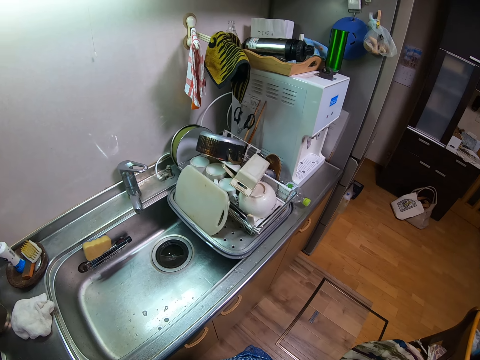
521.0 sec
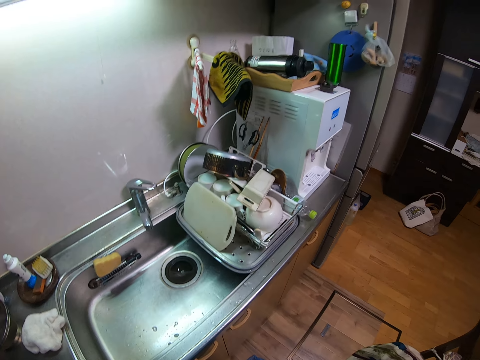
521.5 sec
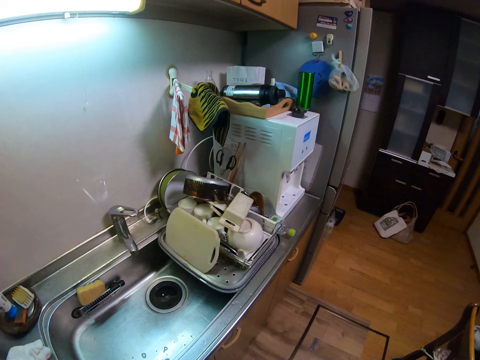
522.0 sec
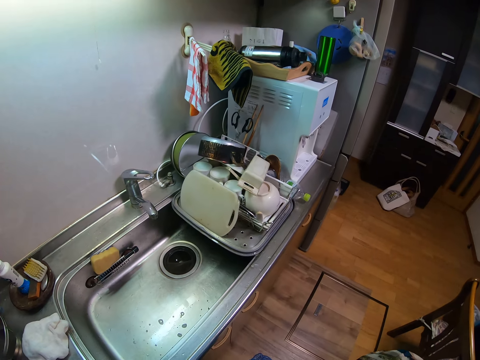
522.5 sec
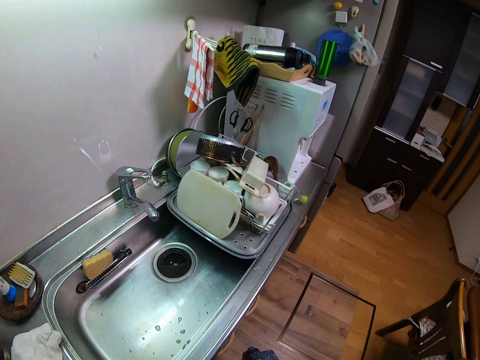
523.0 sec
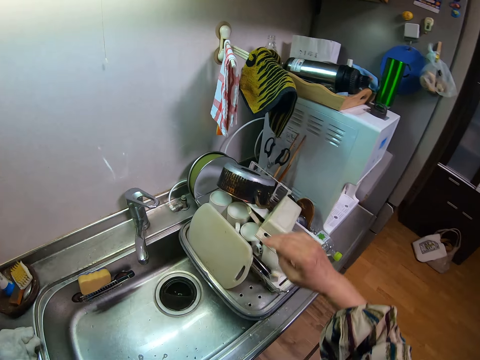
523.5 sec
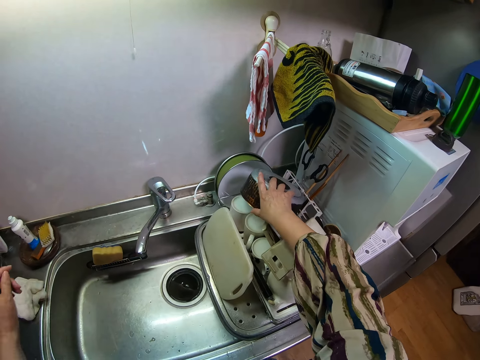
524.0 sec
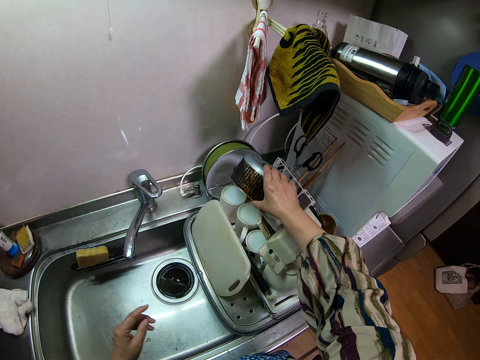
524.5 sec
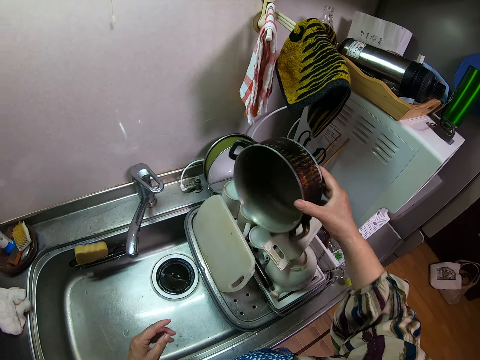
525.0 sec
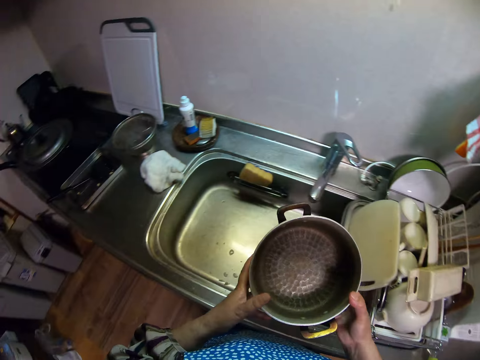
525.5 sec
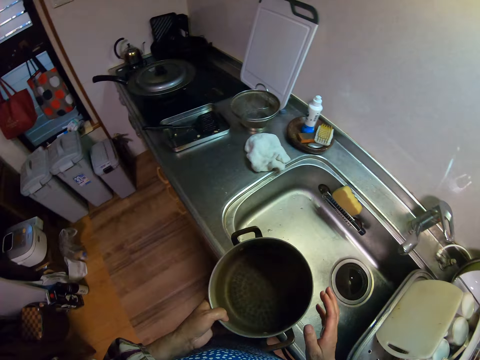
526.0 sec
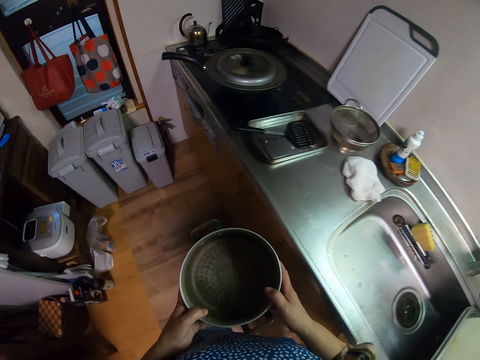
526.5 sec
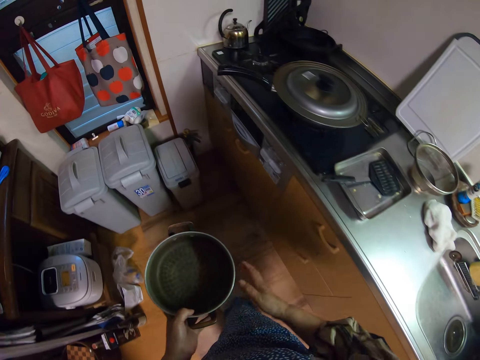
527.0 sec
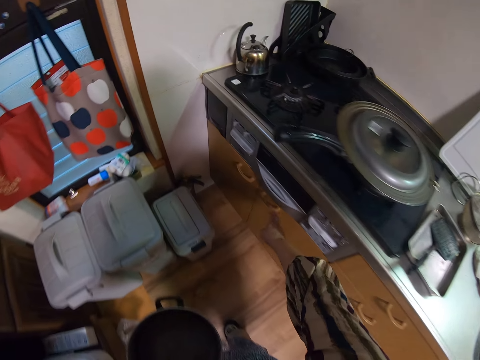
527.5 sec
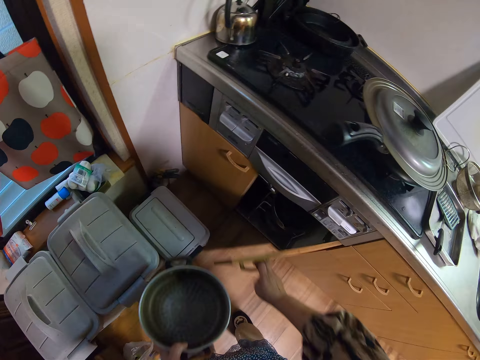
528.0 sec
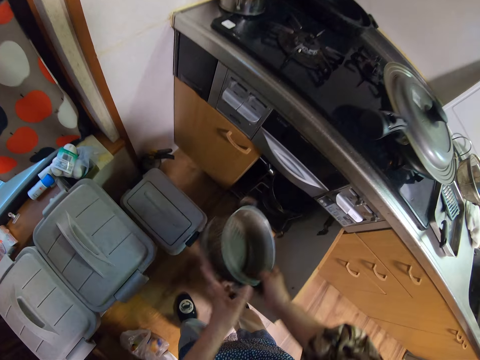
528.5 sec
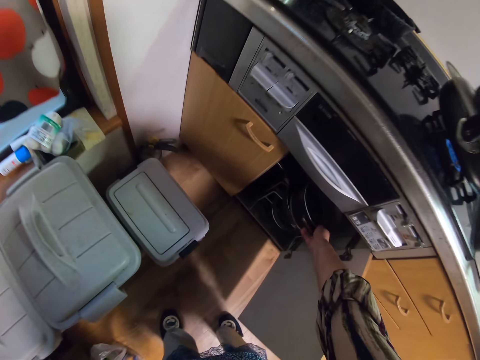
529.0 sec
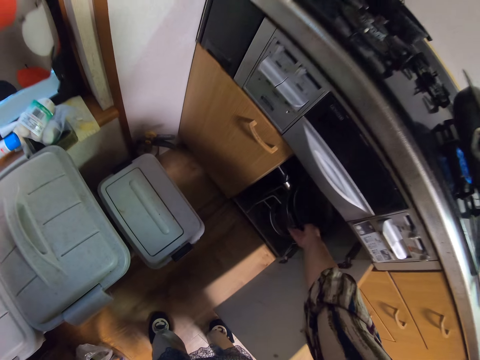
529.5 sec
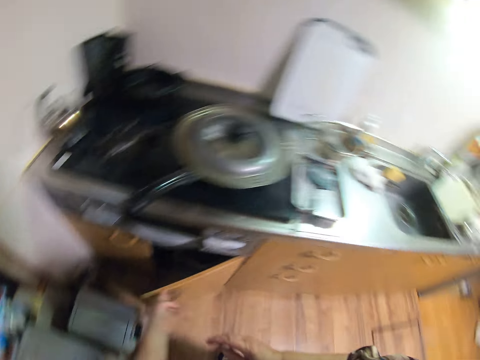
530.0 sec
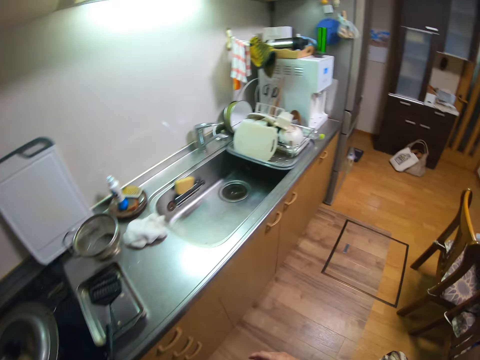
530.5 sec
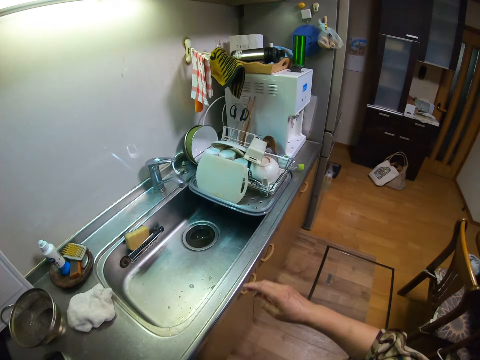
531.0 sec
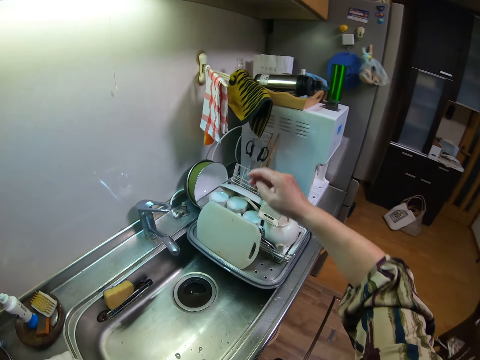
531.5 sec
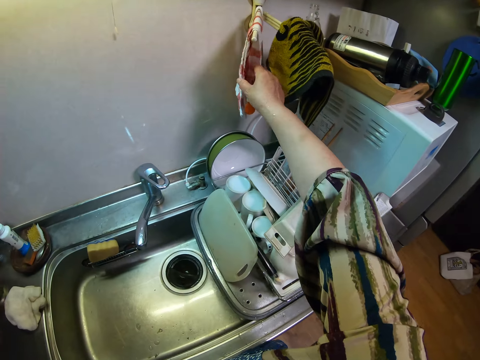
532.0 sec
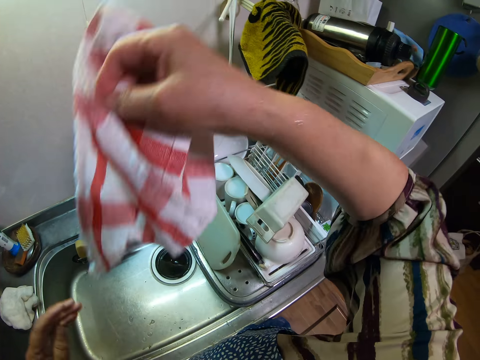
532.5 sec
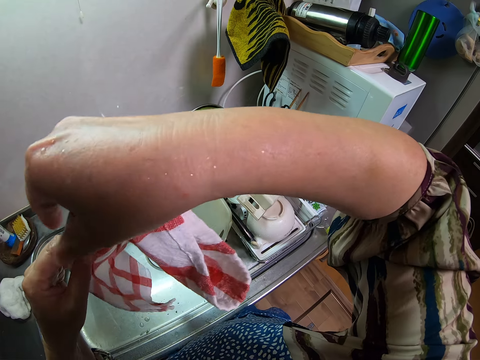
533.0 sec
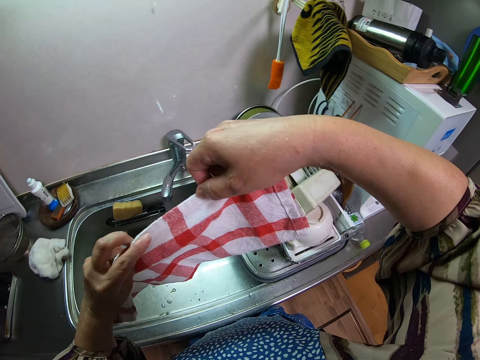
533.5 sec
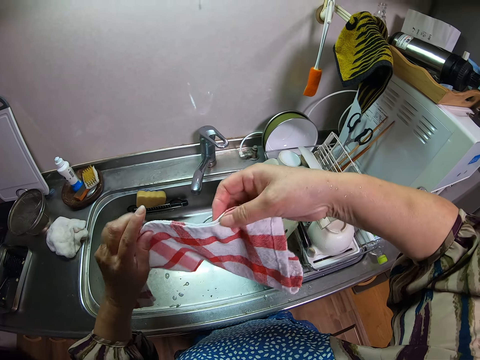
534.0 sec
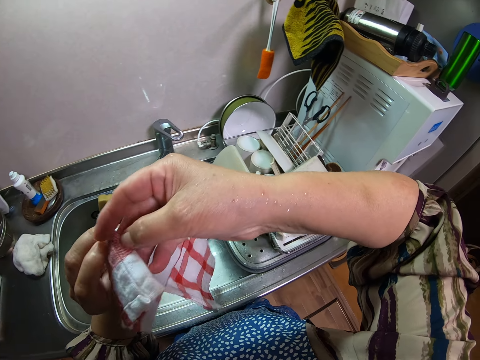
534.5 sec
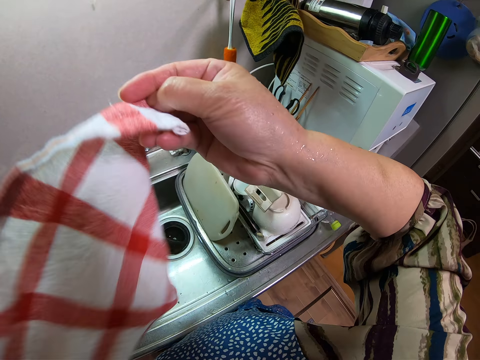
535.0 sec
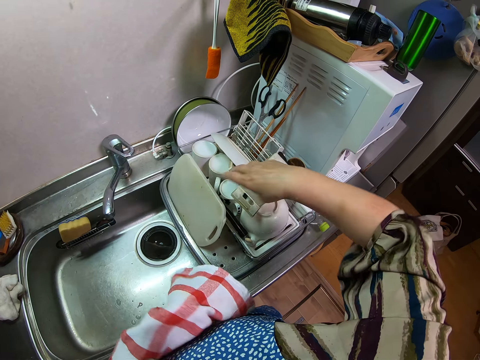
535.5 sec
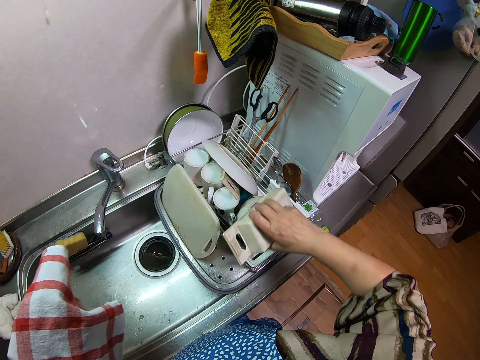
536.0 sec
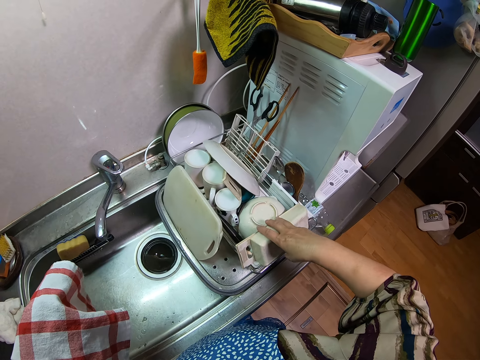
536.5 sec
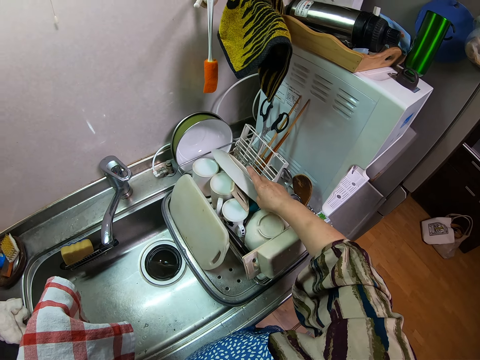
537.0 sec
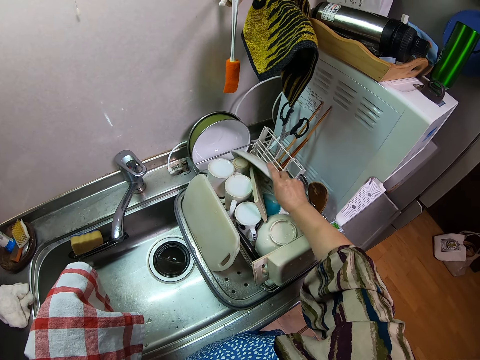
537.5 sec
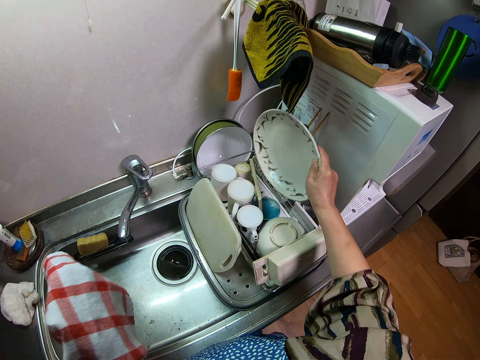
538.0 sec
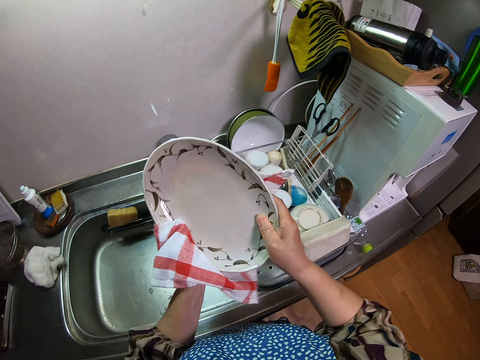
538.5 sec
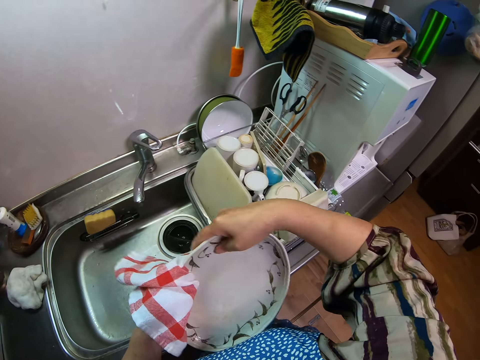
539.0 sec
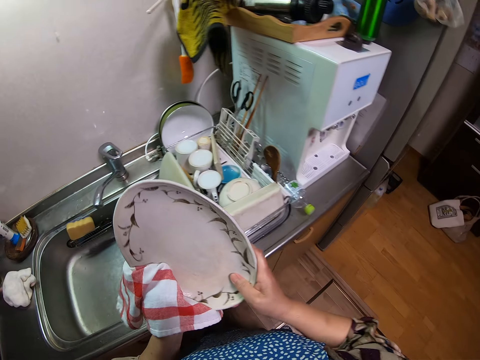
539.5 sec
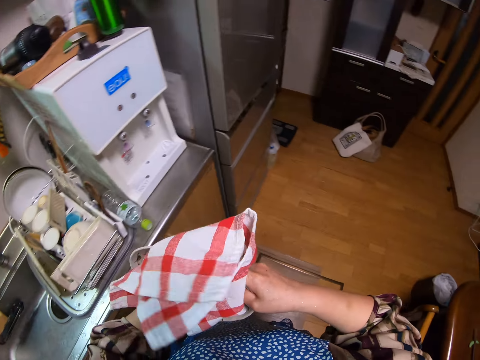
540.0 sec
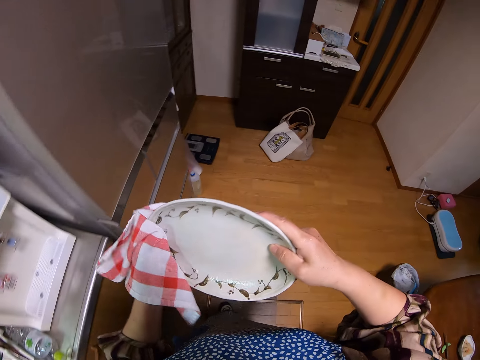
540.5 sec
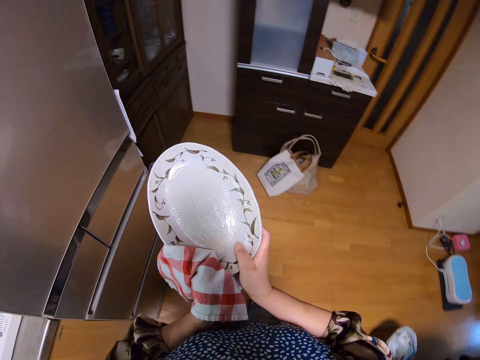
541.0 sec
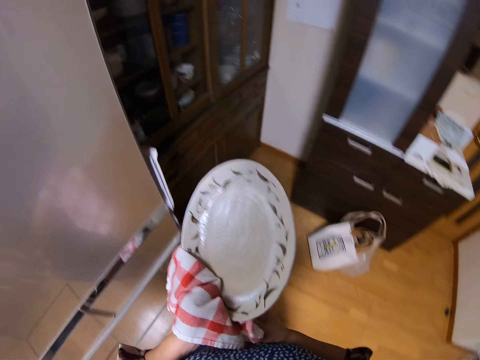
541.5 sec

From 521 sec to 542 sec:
The camera wearer moves towards the sink. She picks up a cooking pot from a side of the sink. She passes the pot from her right hand to her left hand. She opens a cabinet with her right hand. She passes the pot from her left hand to her right hand. She places the pot in the cabinet. She closes the cabinet with her left hand. She moves towards the sink. She picks up a napkin or hand towel from a hanger with her right hand. She adjusts the napkin in her hands. She opens the hand towel. She moves a kitchen utensil with her right hand. She picks up a plate with her right hand. She cleans the plate with the napkin.

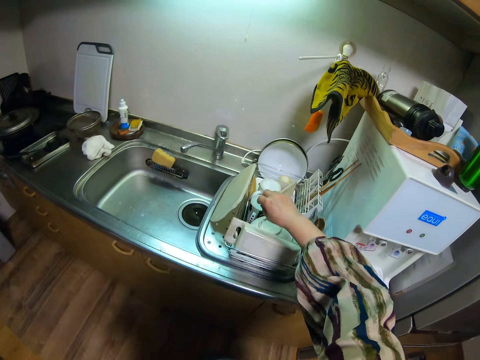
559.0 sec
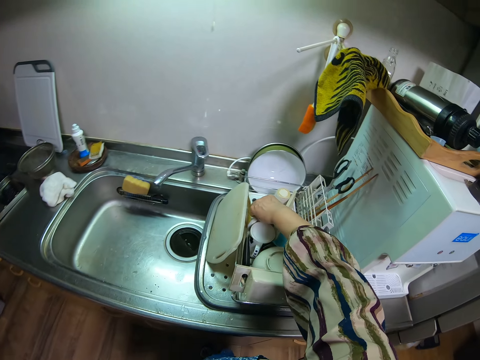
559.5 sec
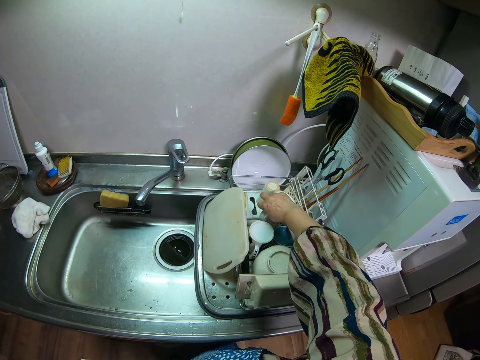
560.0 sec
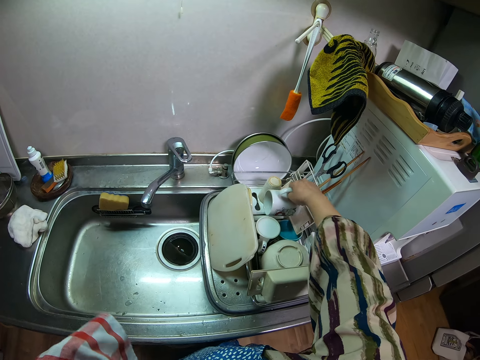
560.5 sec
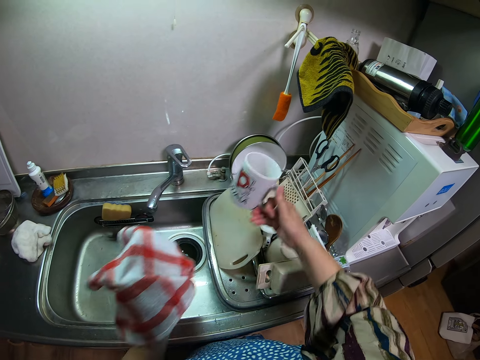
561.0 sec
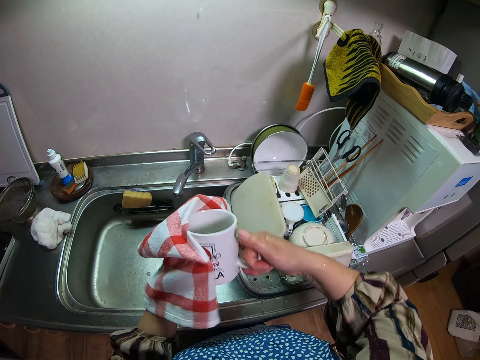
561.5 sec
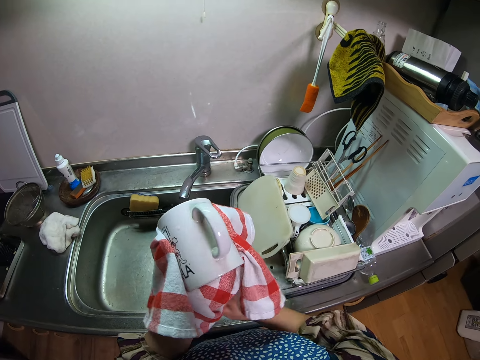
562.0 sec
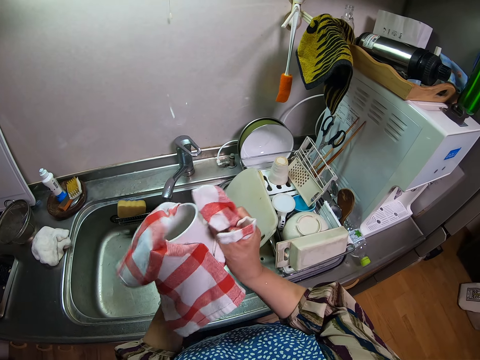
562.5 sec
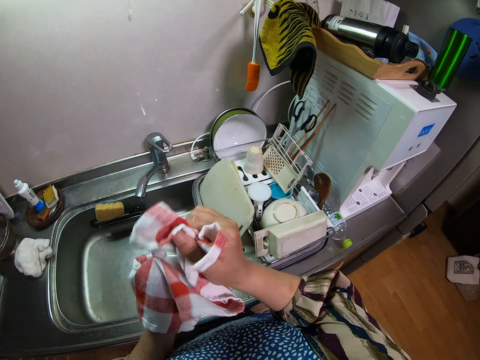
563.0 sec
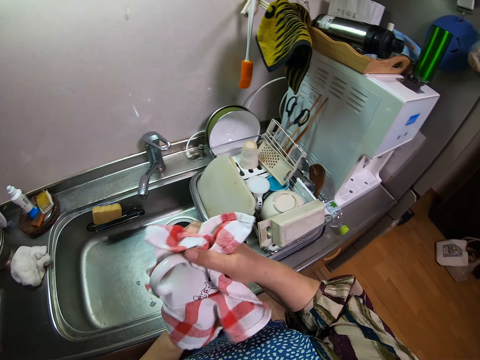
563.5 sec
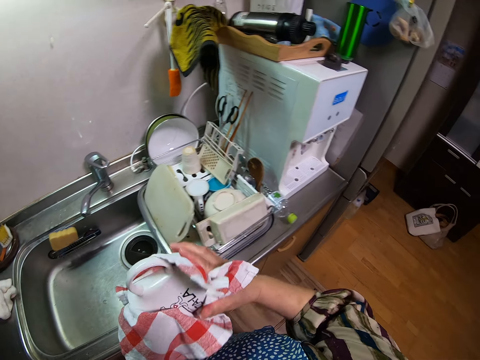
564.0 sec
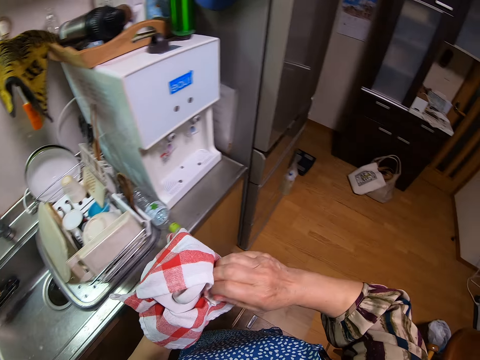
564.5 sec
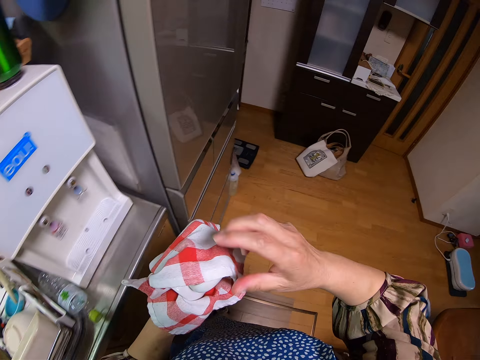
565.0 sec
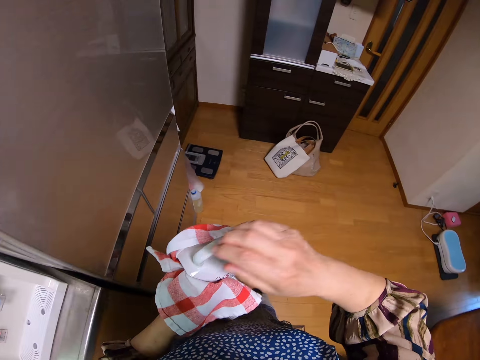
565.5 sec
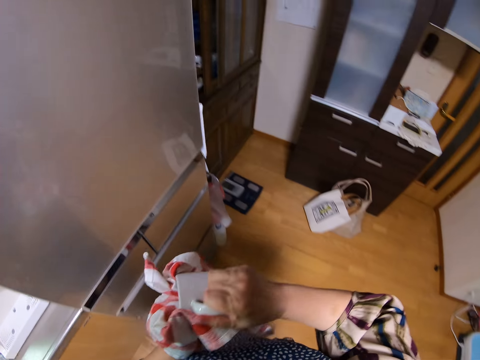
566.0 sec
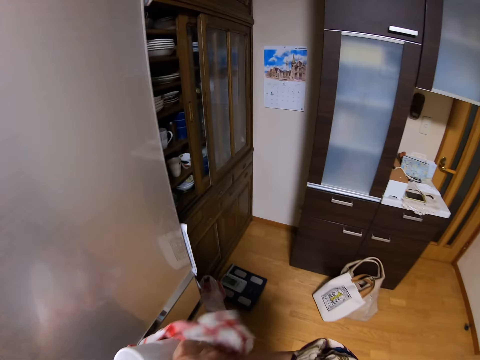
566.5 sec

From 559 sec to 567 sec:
The camera wearer picks up a mug from the sink dish drying rack. They wipe the mug with the kitchen towel.
